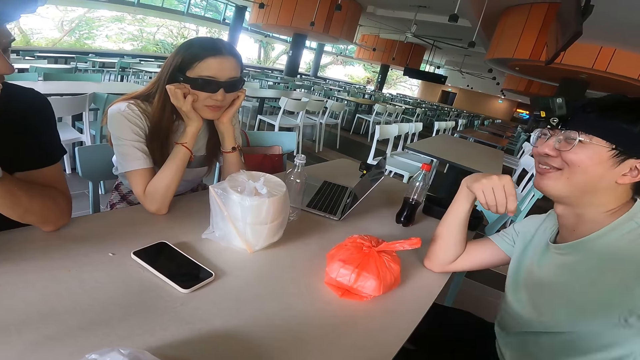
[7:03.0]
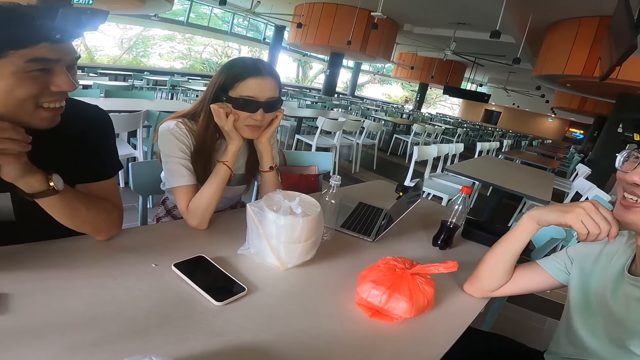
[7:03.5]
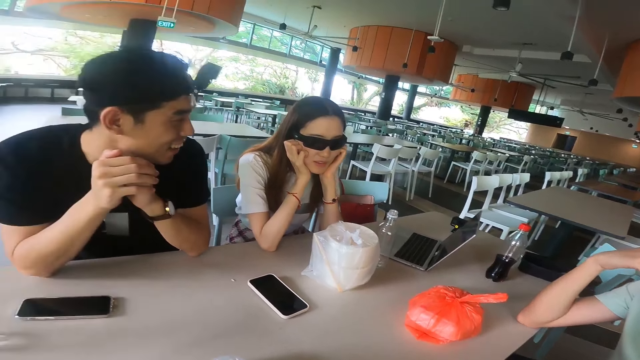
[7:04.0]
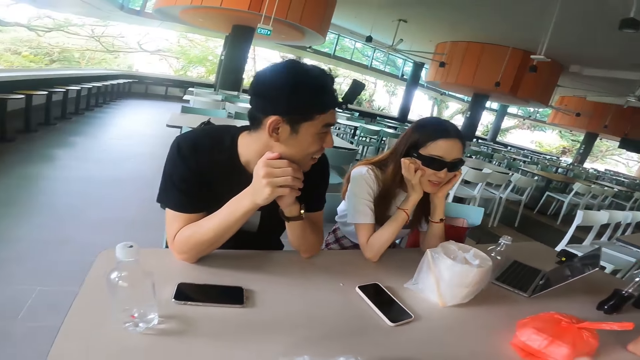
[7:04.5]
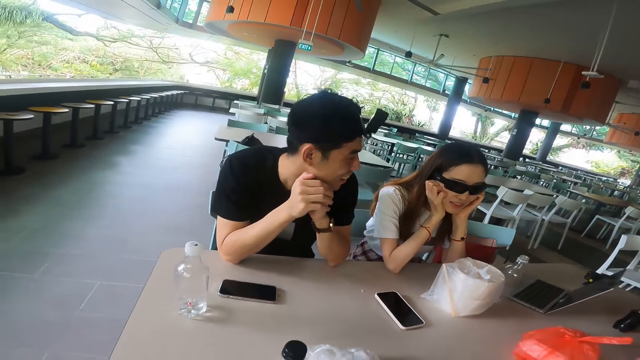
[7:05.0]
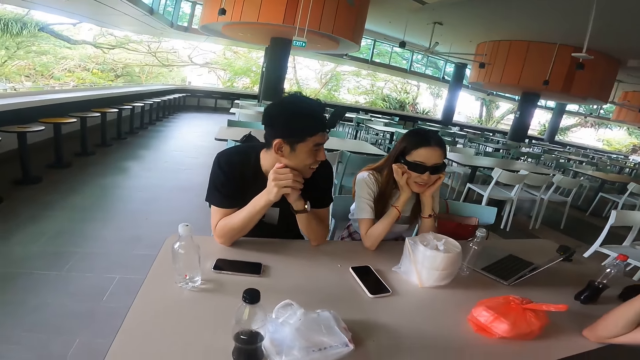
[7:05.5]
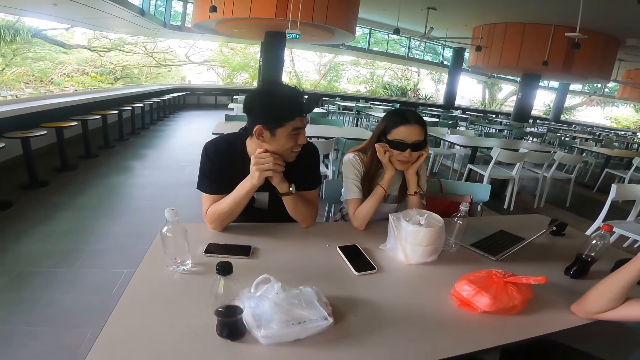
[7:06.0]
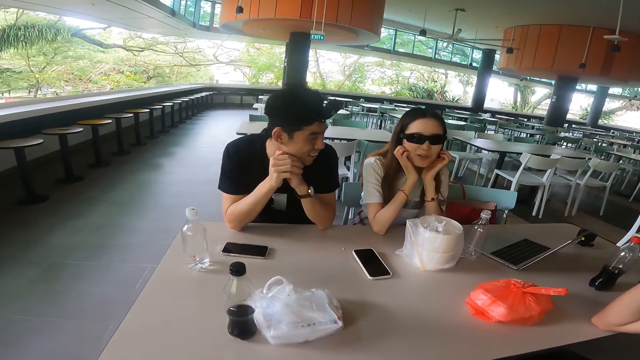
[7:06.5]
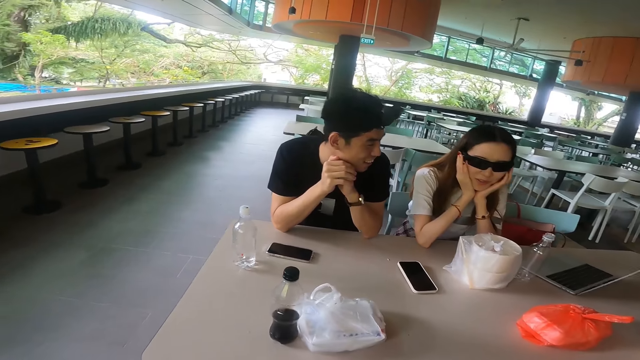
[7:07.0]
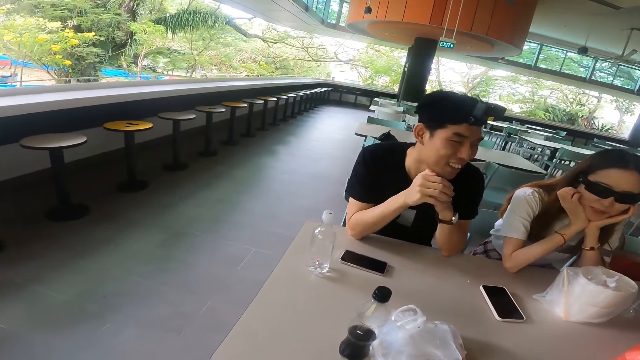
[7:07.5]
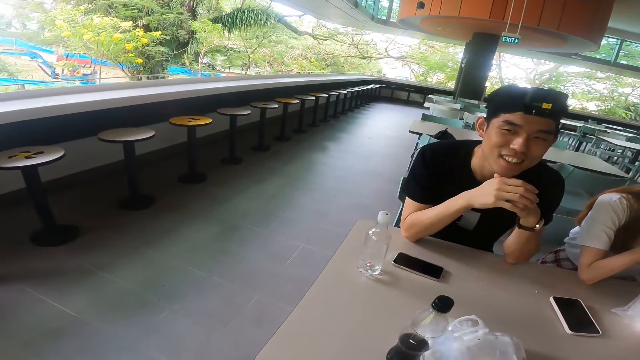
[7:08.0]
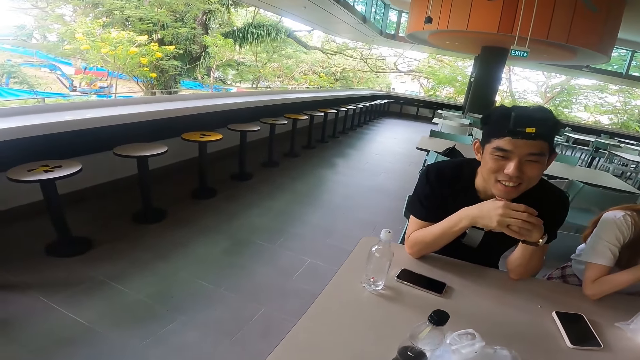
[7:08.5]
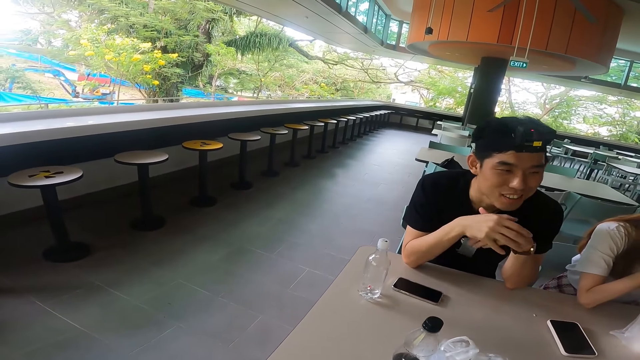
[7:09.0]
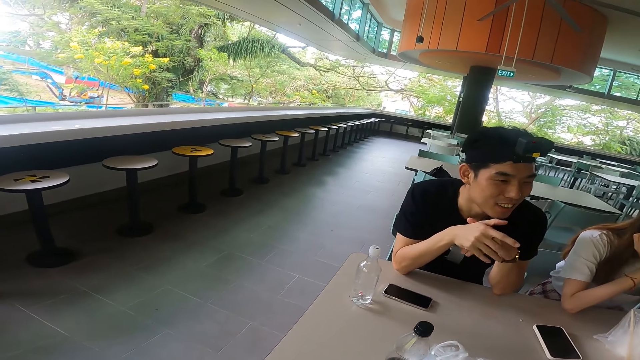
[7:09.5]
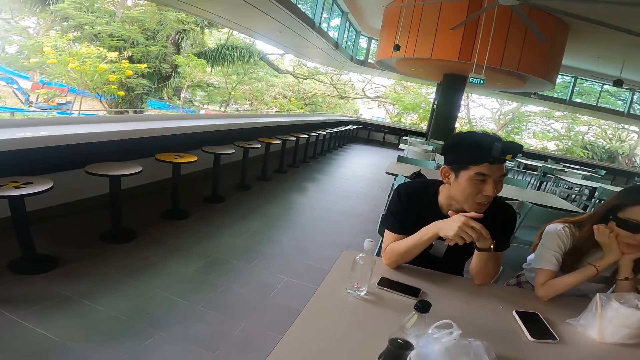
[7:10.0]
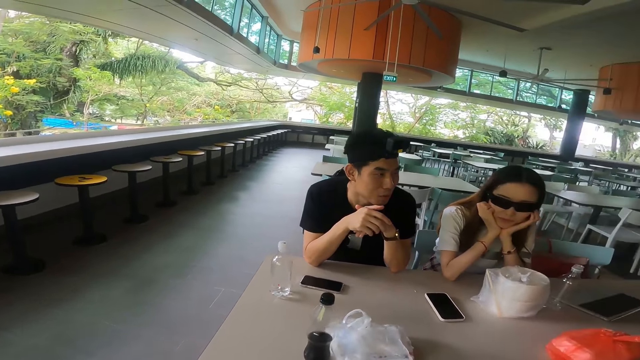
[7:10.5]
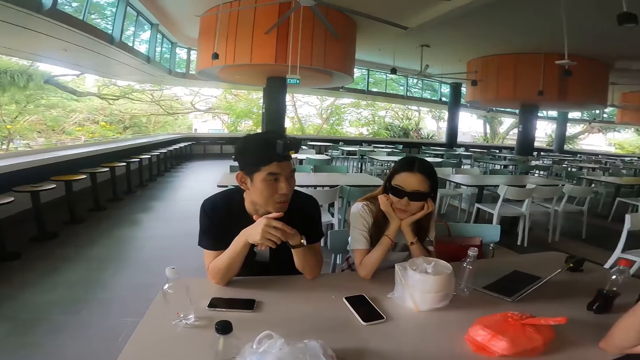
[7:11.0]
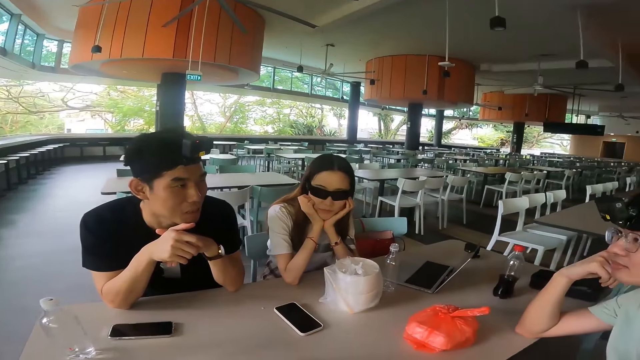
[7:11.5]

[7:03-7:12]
A man adjusts a hand. A woman adjusts the head. Another man adjusts hands.

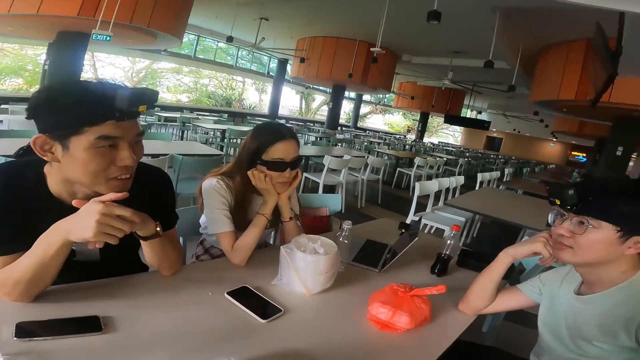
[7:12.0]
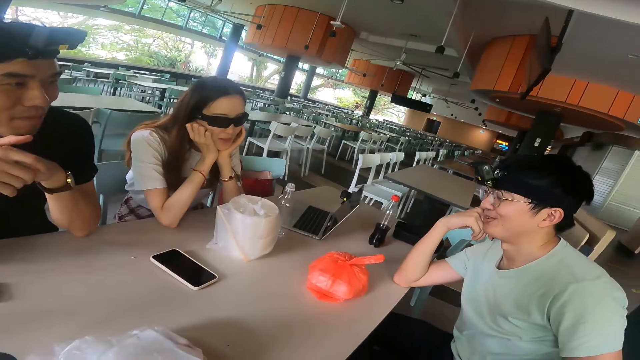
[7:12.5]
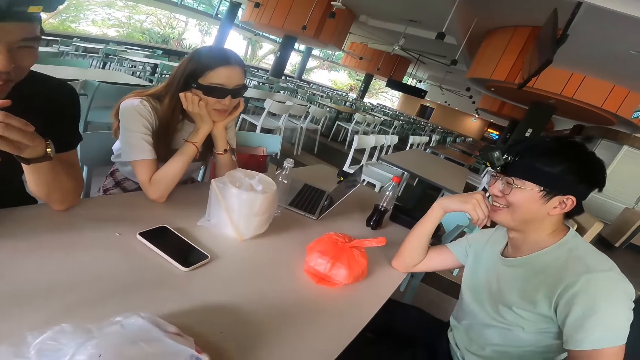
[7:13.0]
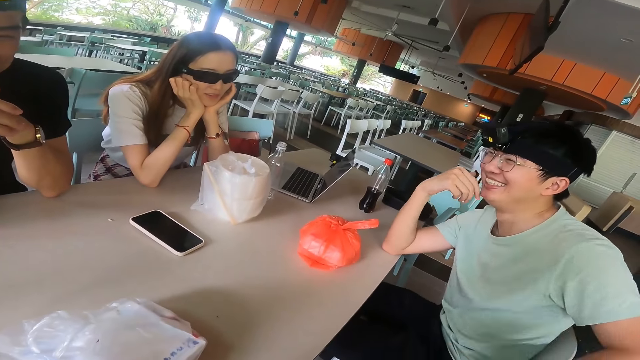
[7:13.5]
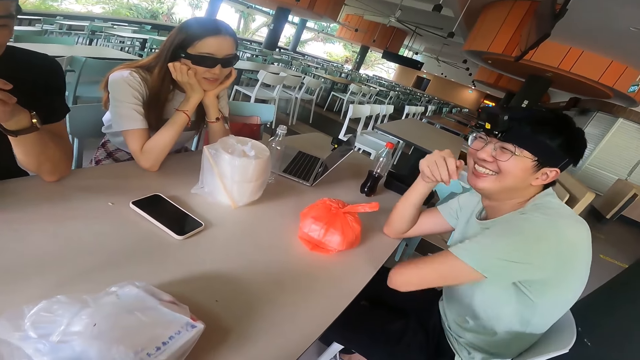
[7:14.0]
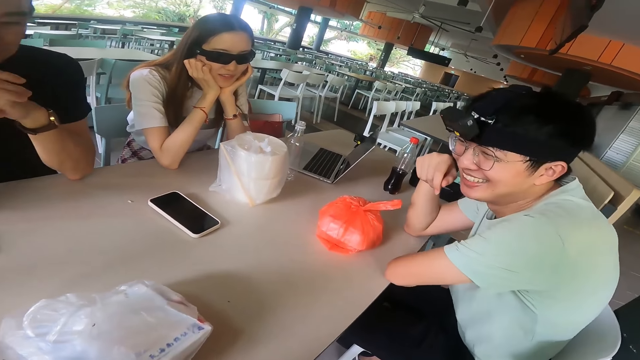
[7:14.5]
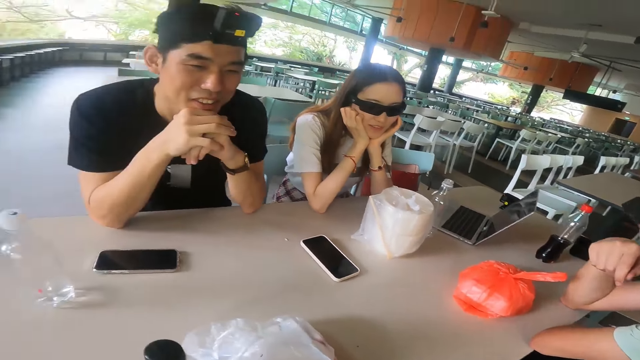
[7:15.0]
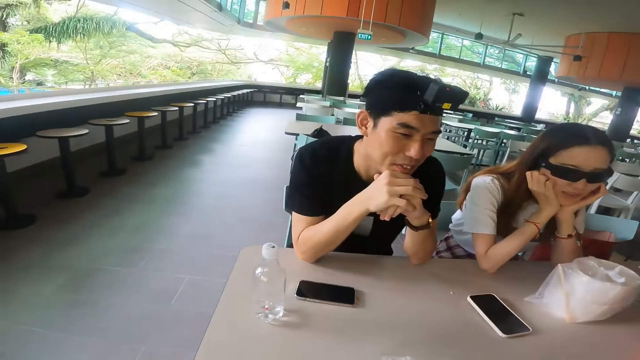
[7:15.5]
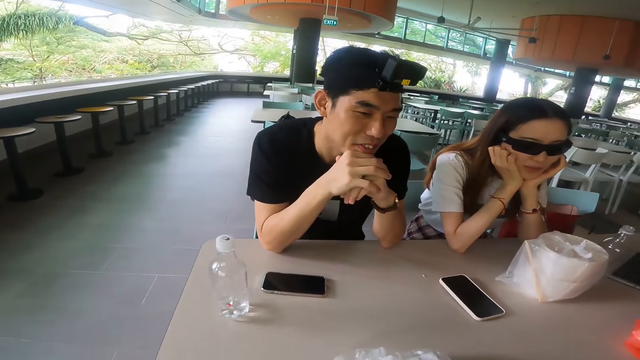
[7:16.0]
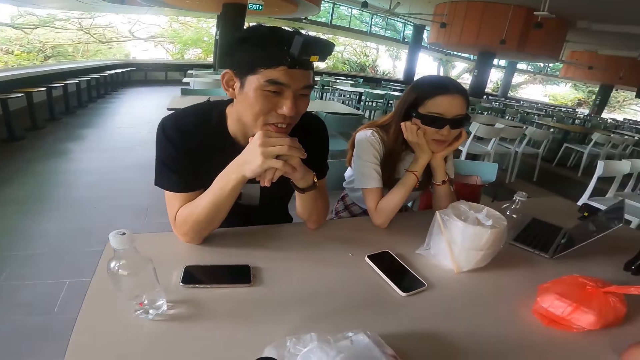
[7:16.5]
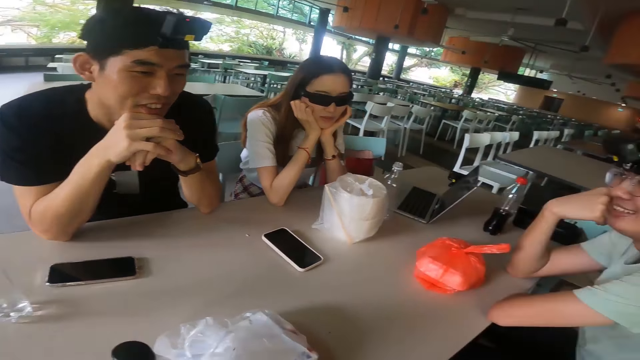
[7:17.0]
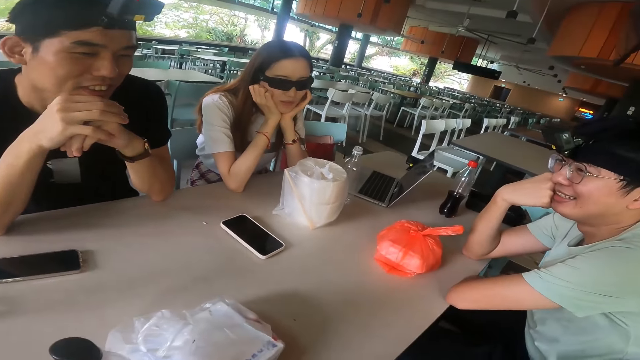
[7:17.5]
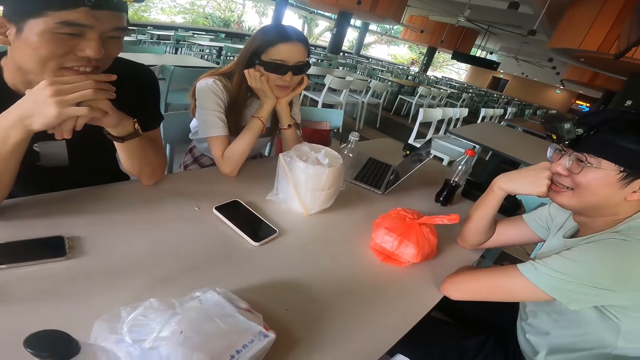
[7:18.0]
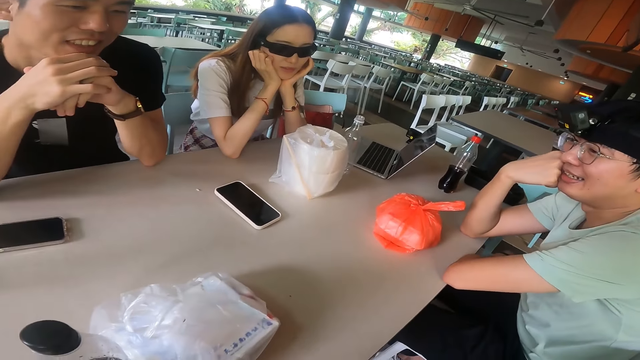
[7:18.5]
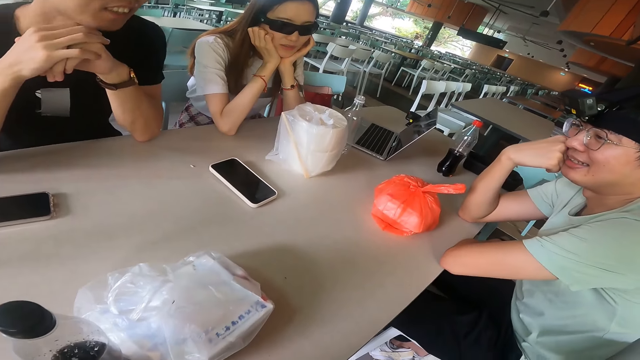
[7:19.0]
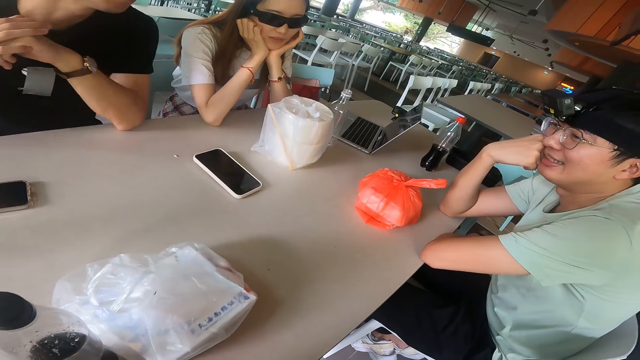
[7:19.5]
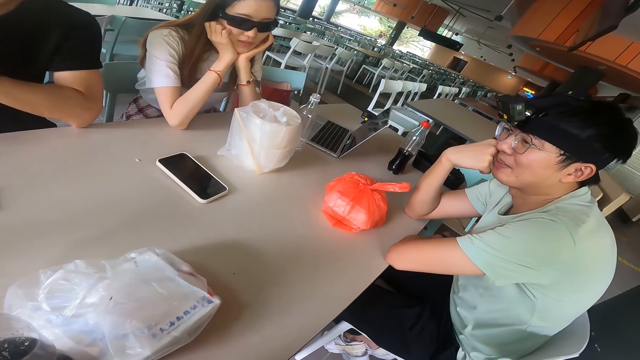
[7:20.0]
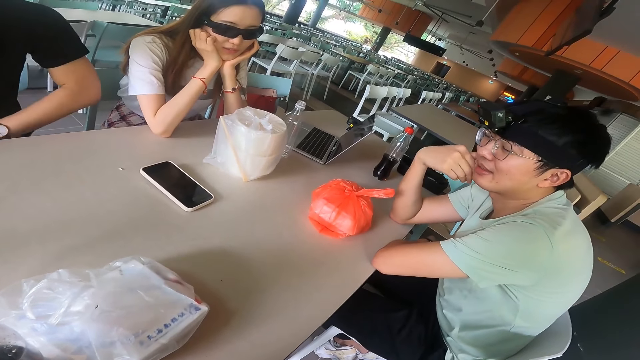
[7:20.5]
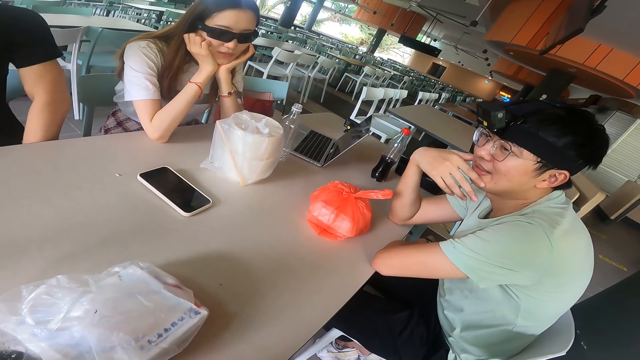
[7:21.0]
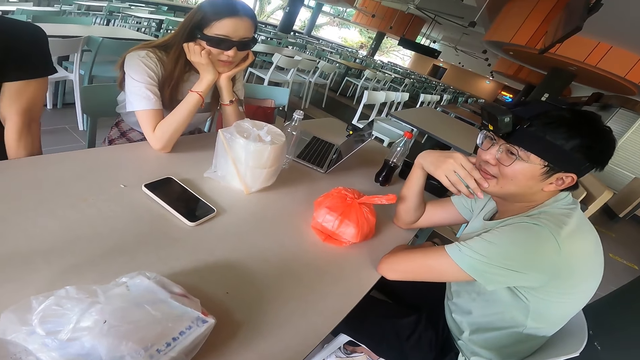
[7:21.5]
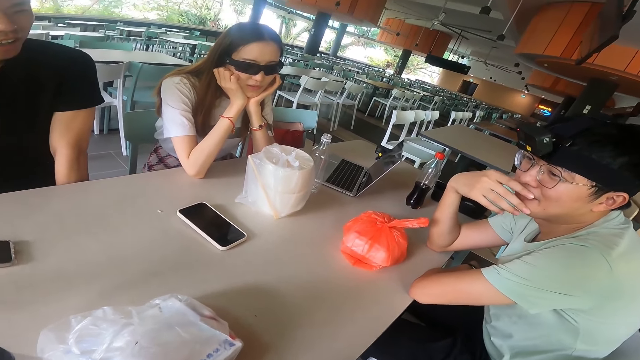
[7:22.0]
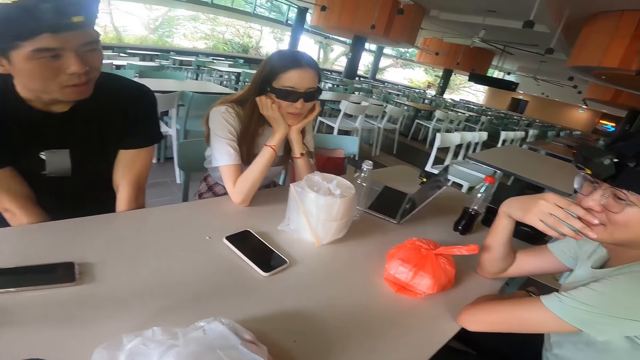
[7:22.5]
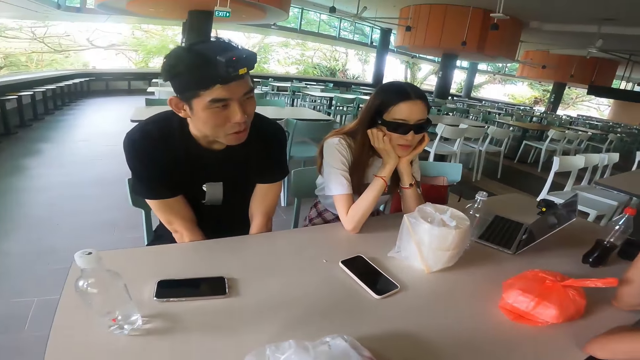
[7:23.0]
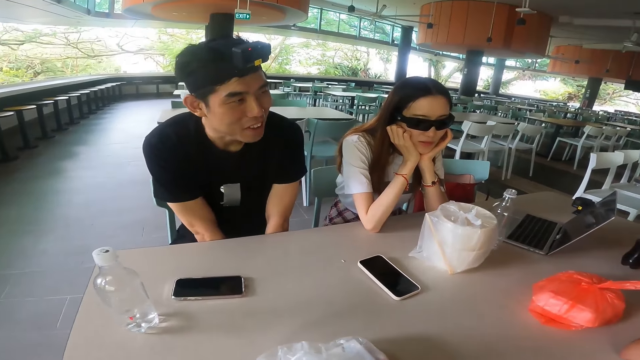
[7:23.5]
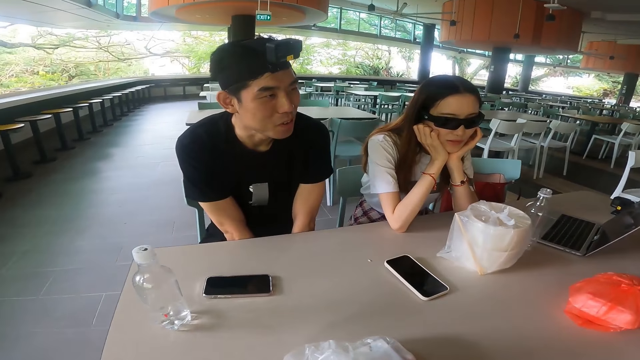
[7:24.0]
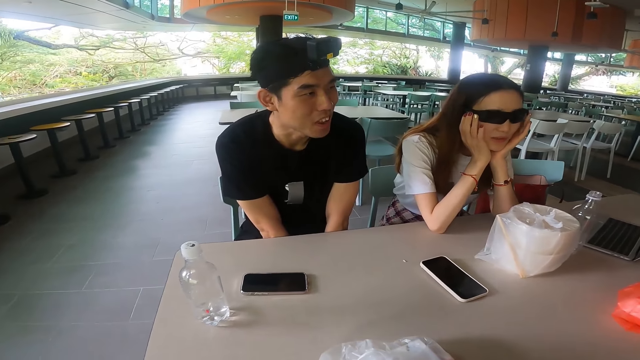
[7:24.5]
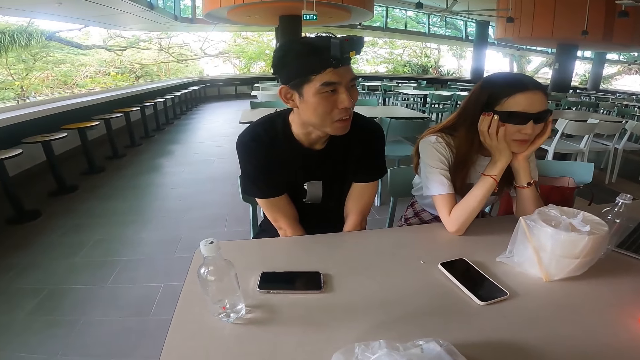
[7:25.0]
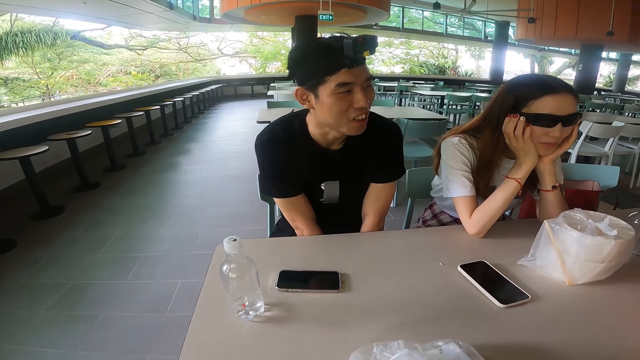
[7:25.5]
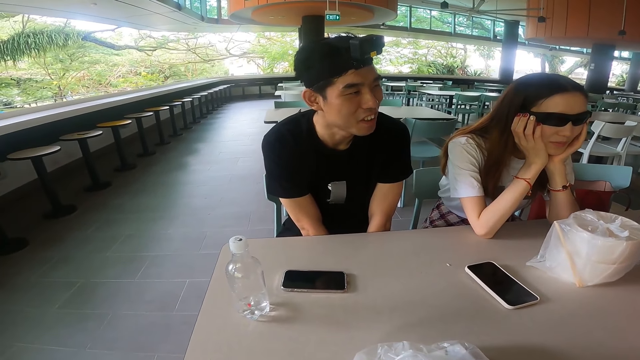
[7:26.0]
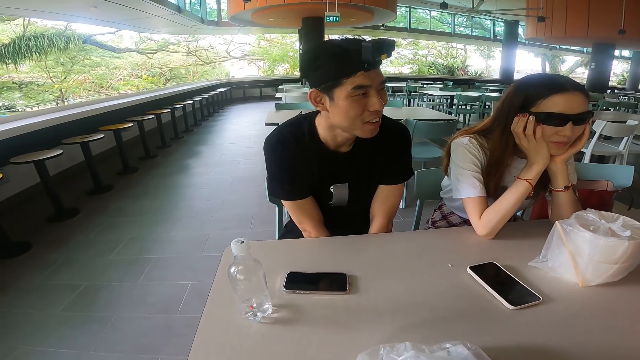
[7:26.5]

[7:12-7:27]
A man adjusts a hand. Another man adjusts hands. A woman adjusts the camera.
